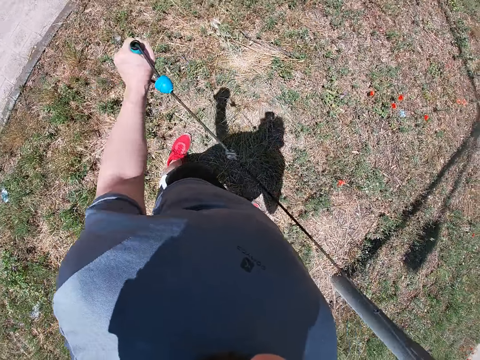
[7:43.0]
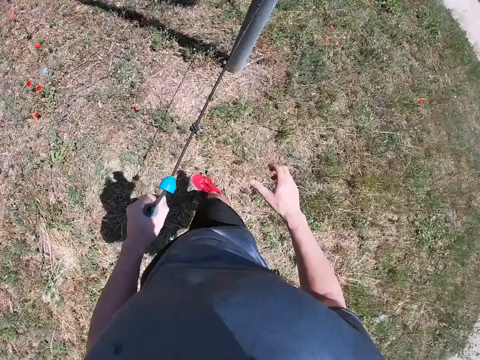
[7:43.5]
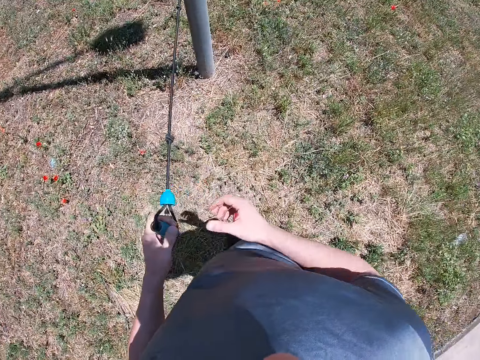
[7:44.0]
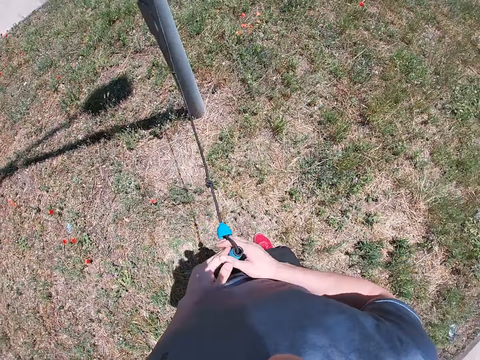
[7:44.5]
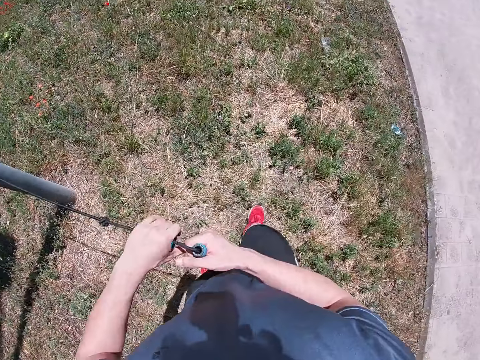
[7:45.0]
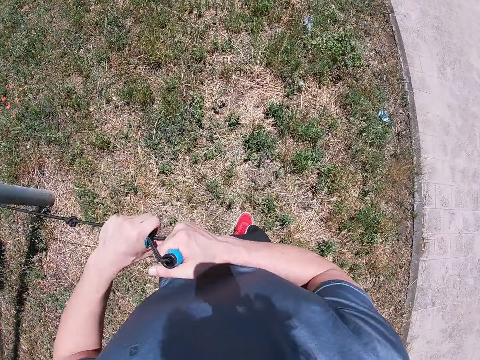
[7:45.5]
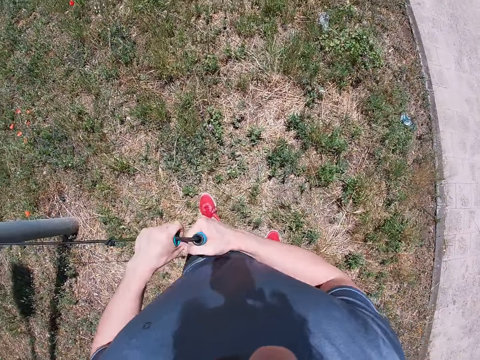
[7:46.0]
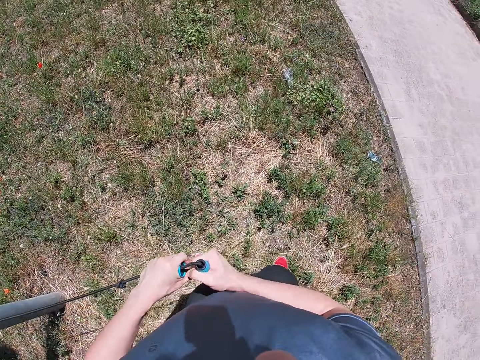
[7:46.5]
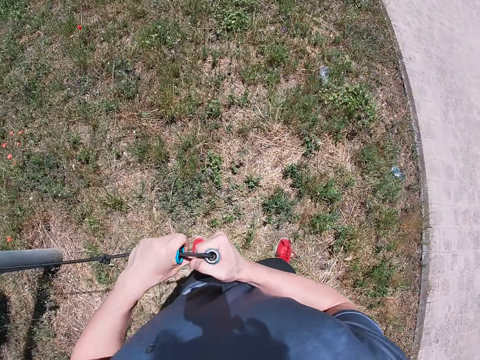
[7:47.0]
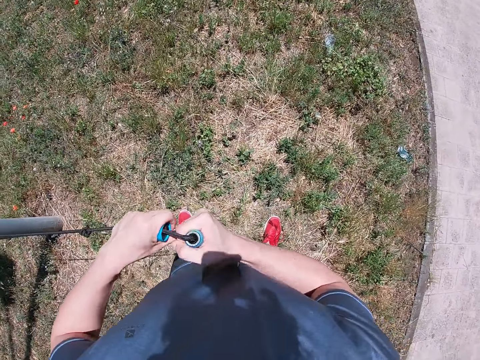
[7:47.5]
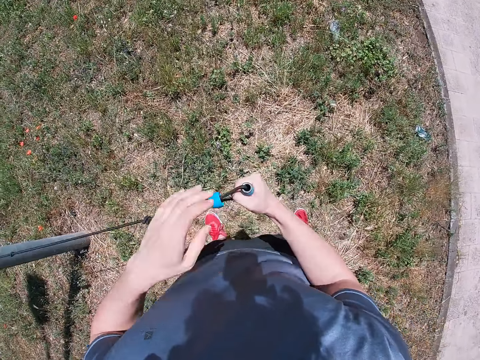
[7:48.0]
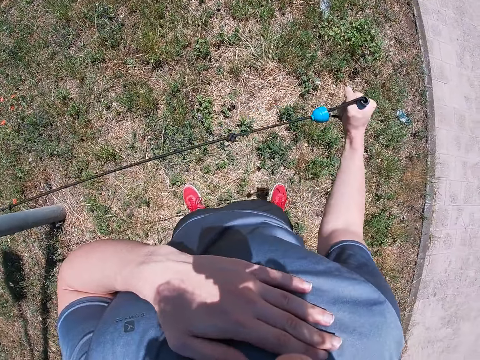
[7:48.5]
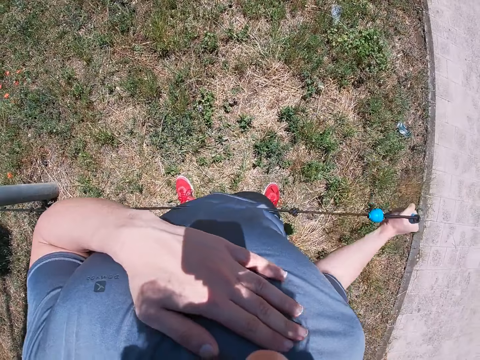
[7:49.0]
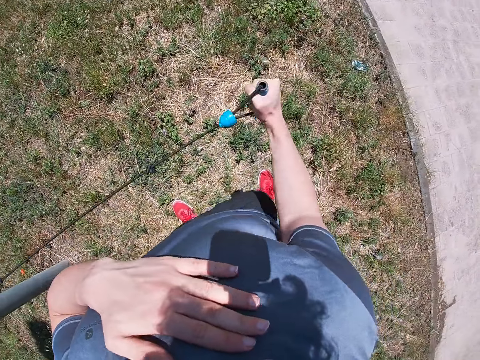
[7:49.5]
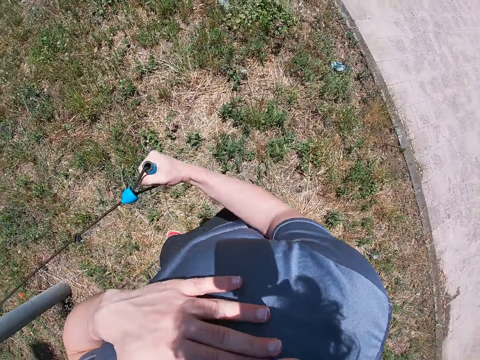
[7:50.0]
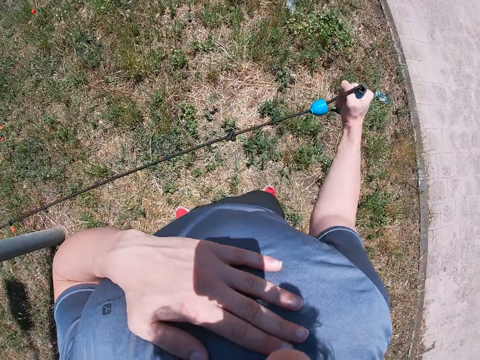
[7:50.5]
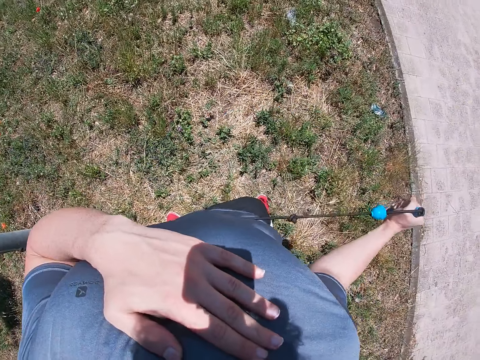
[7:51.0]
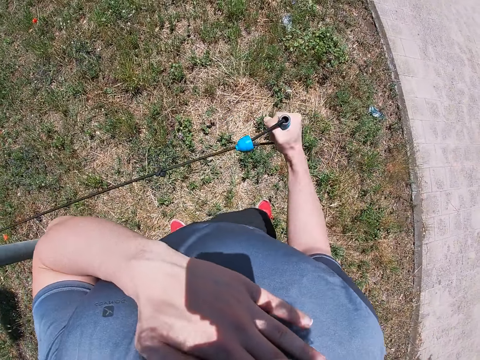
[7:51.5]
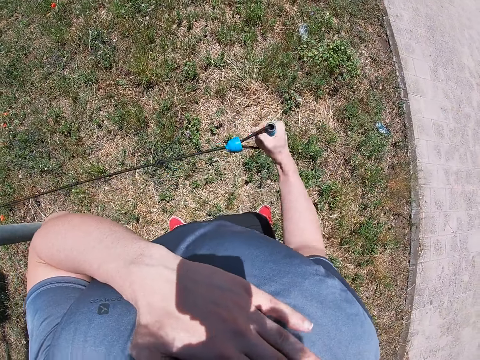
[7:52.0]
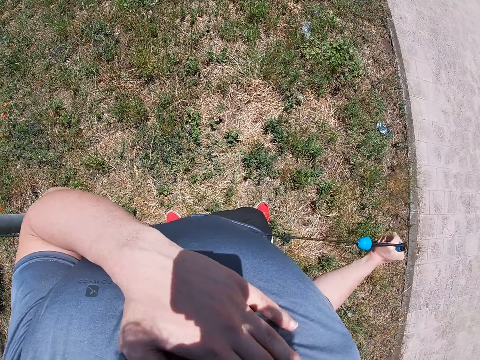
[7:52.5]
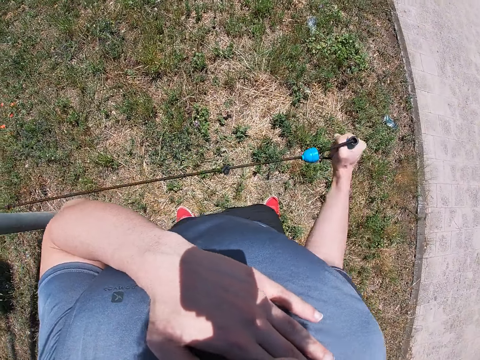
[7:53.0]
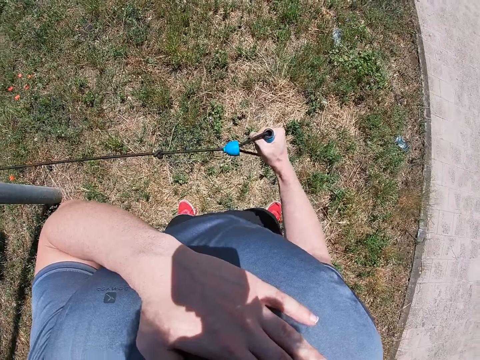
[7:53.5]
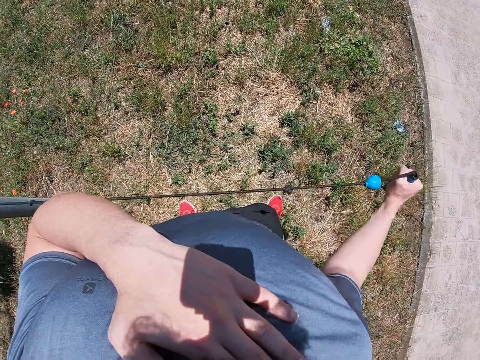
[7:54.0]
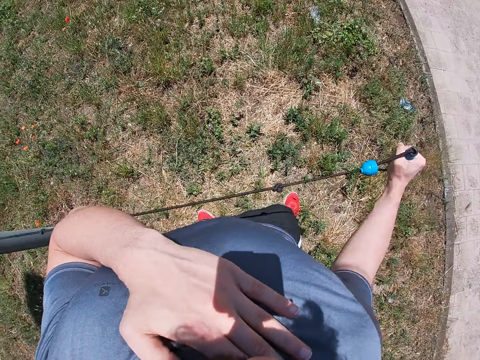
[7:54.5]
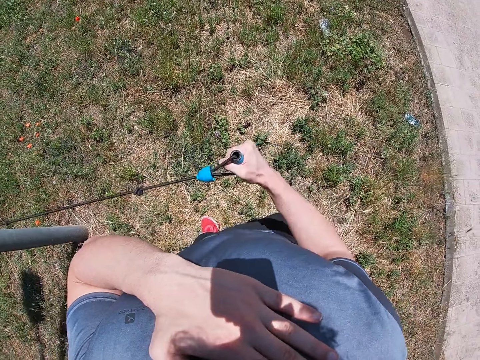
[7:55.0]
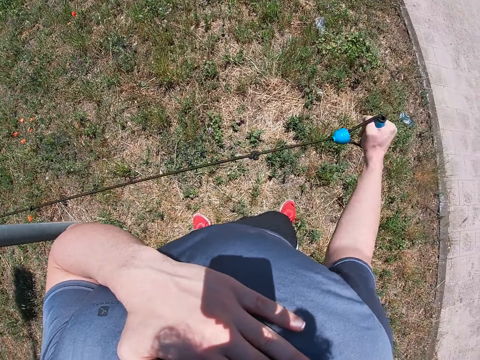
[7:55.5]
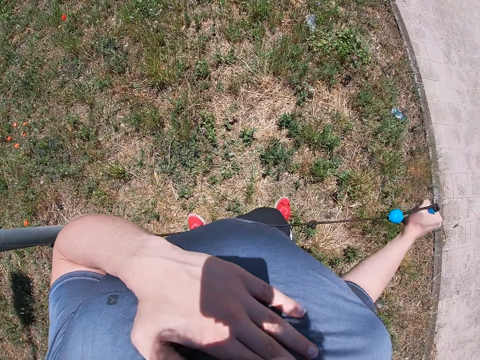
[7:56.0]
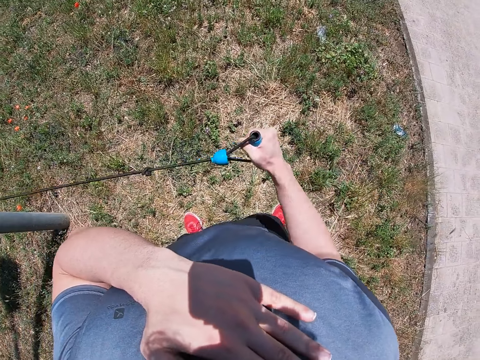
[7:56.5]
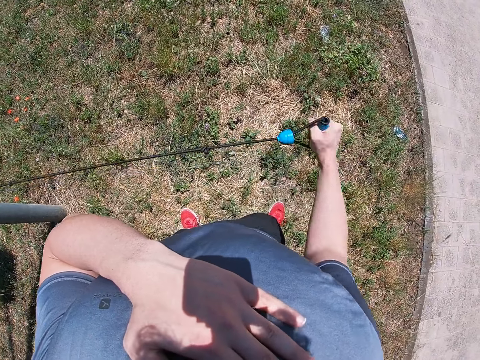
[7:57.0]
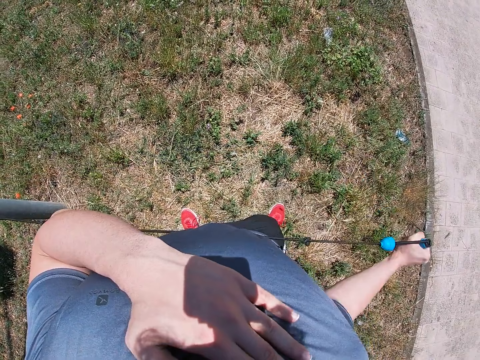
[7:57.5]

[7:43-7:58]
The camera wearer holds the fitness elastic rope with both hands. He exercises his right hand with the fitness elastic rope. He pulls the rope with his right hand. He puts his left hand on his chest.

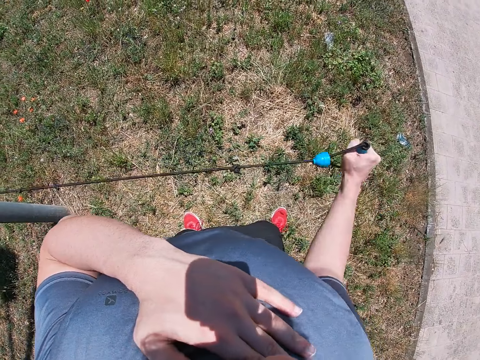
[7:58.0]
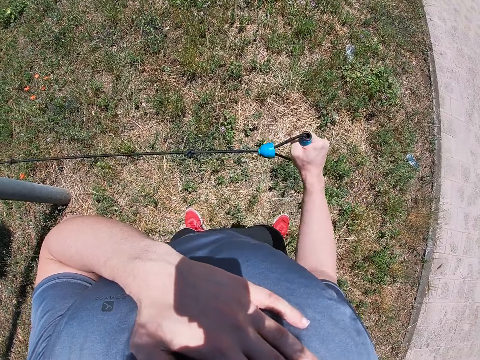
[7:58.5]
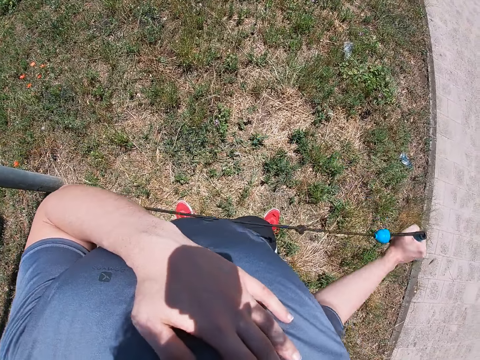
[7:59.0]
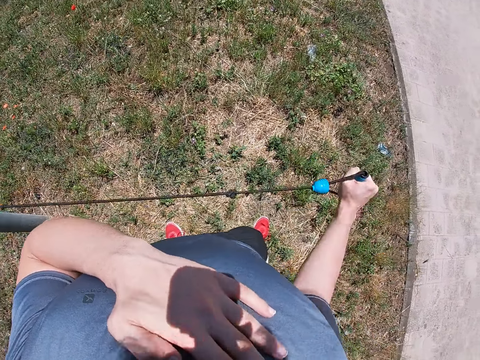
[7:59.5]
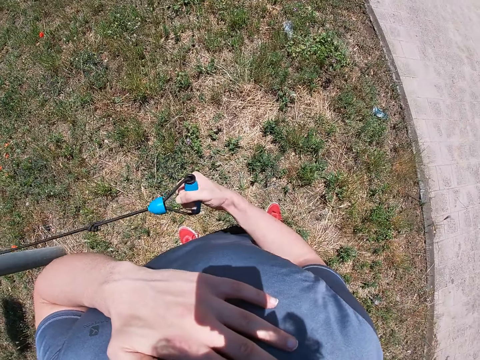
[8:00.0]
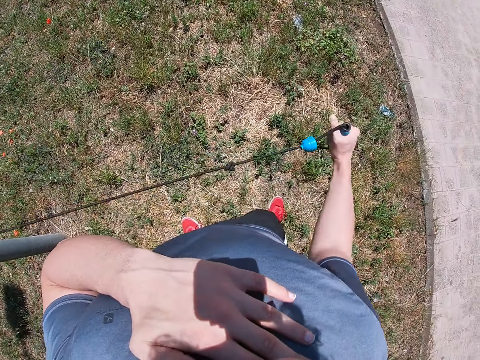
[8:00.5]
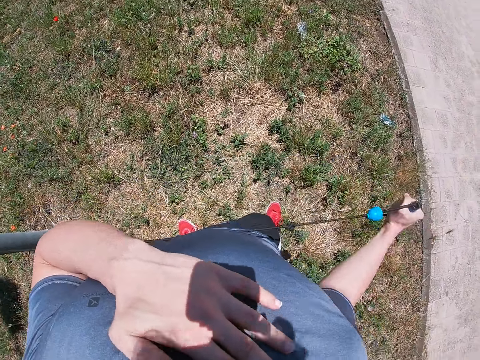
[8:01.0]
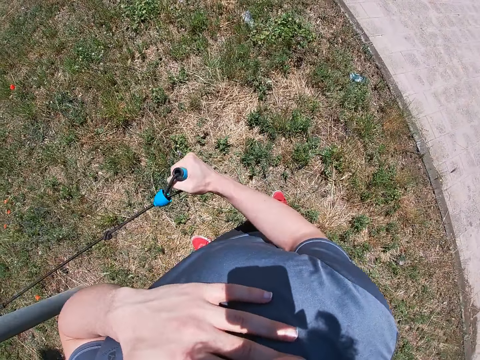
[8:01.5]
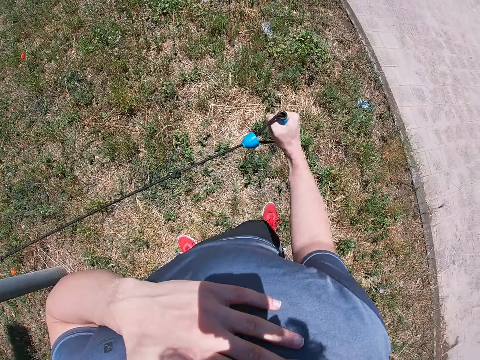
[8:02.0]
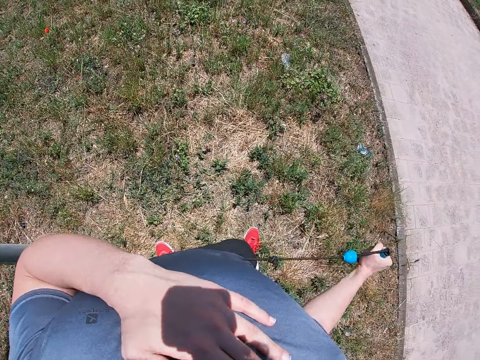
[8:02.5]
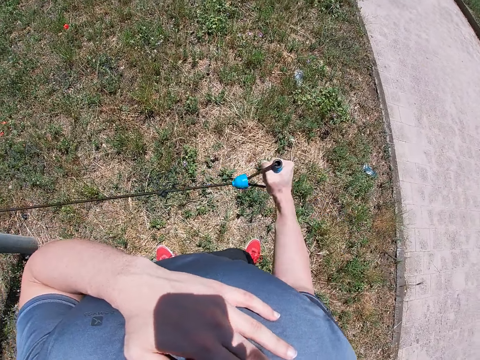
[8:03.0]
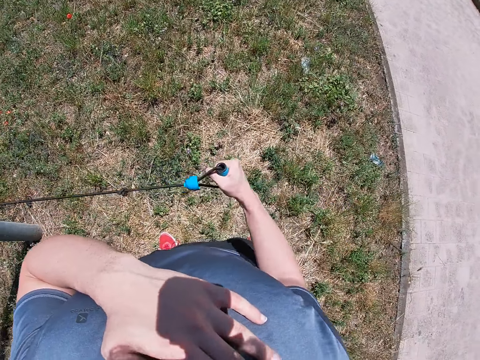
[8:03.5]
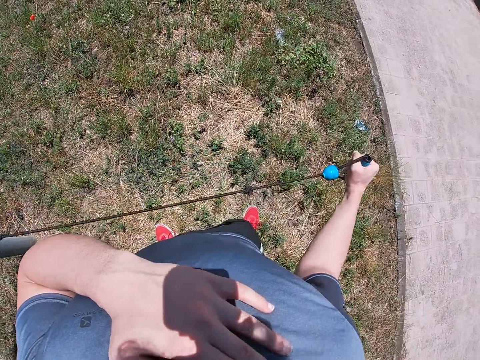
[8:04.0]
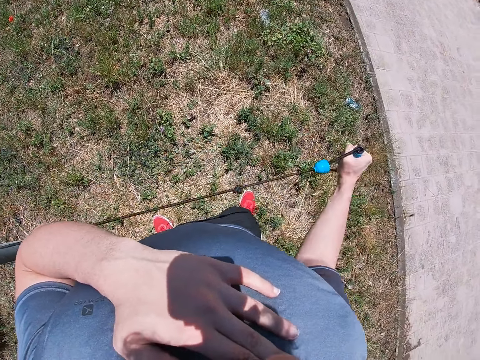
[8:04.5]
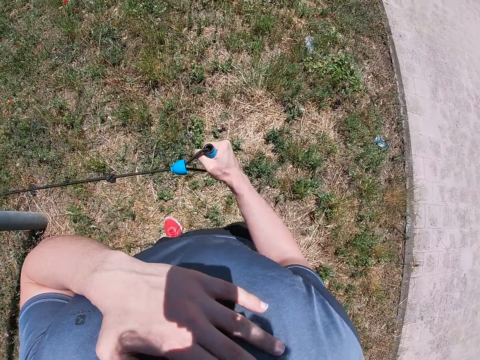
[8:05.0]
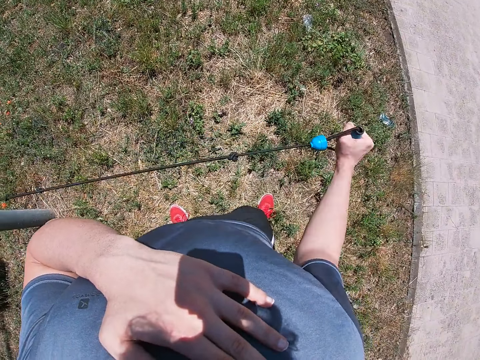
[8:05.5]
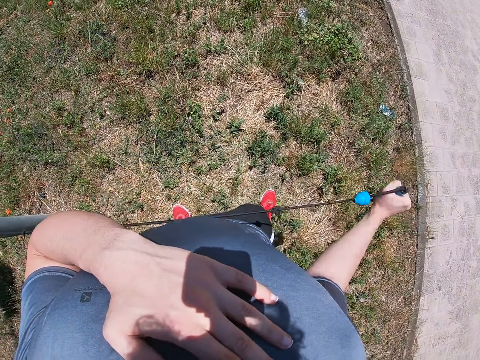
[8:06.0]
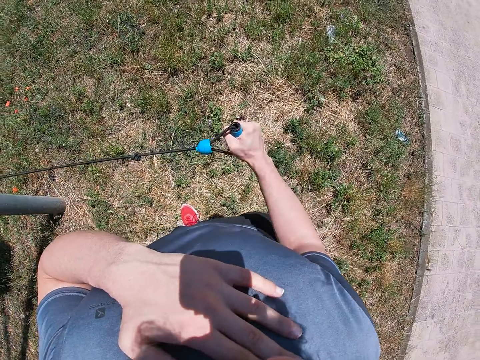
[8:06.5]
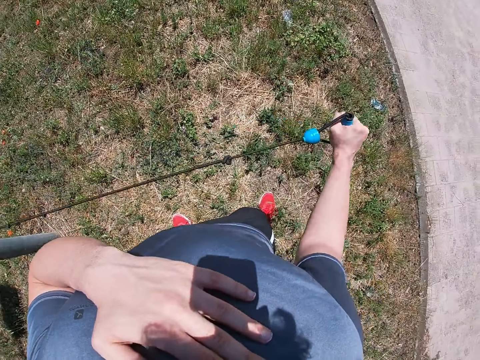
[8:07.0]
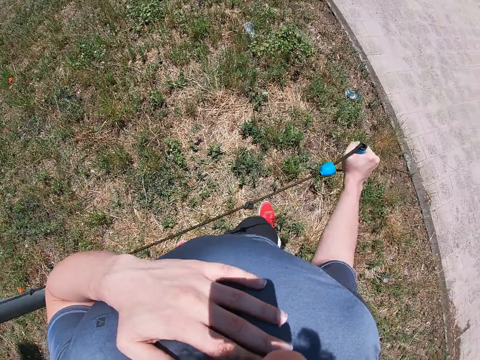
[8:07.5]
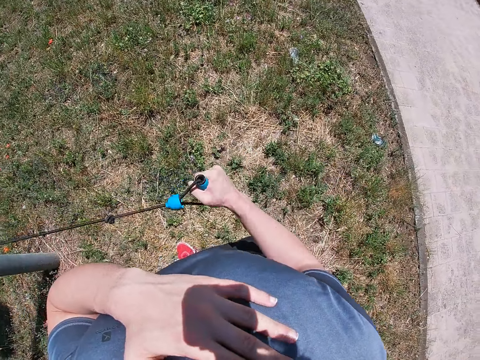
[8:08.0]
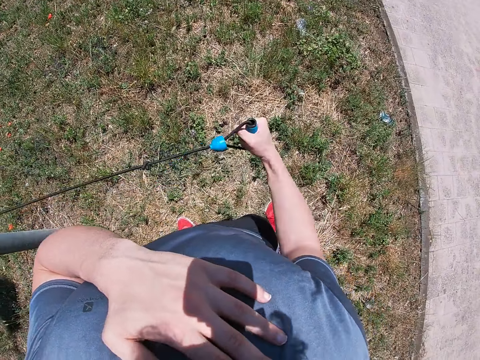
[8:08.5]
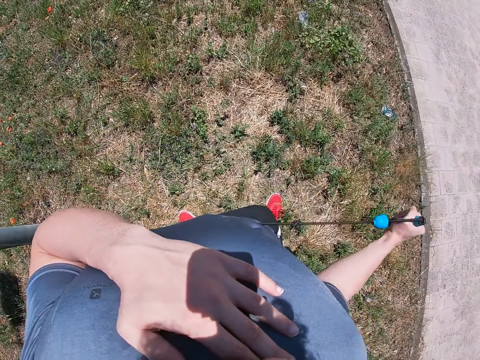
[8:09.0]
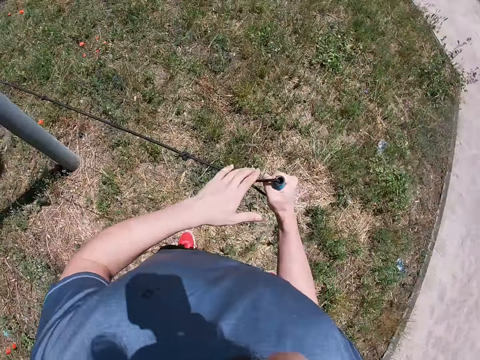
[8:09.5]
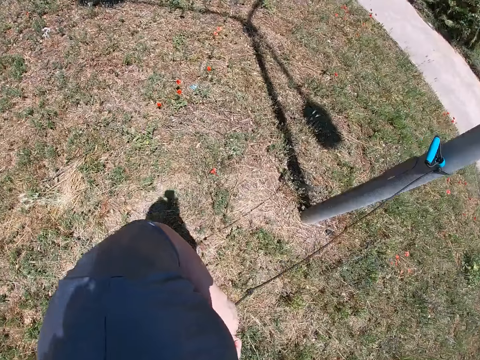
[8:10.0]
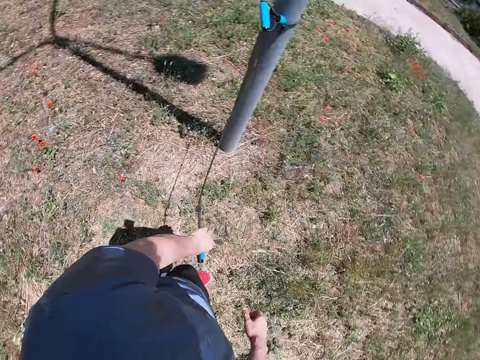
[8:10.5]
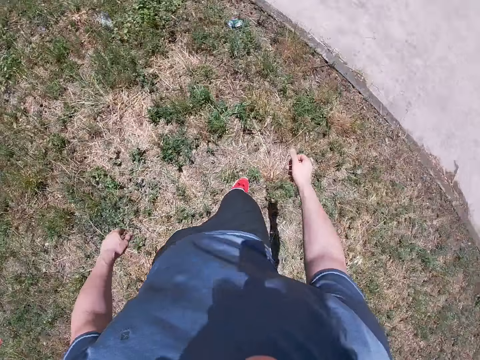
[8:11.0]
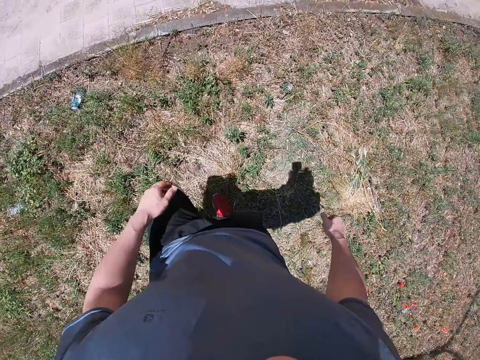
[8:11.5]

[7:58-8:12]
The camera wearer holds the fitness elastic rope with both hands. They leave the fitness elastic rope.
